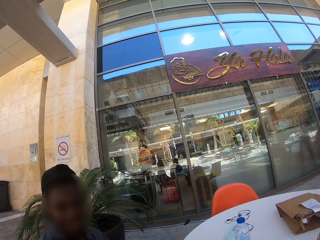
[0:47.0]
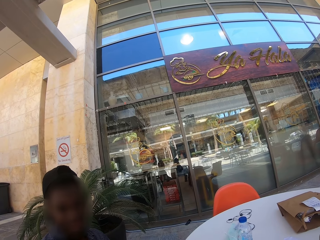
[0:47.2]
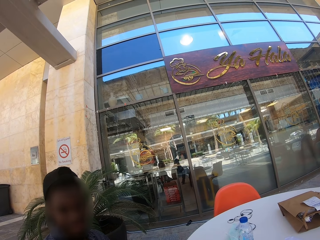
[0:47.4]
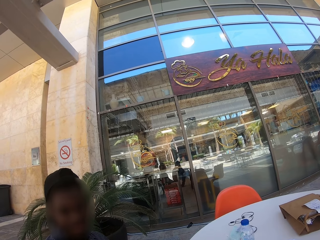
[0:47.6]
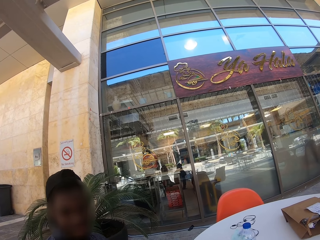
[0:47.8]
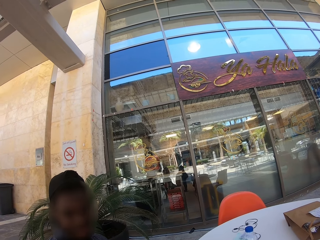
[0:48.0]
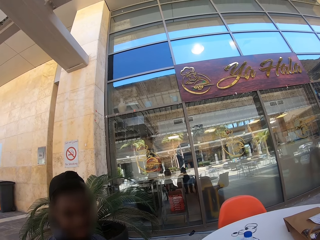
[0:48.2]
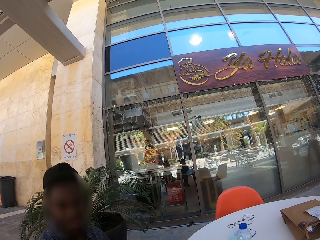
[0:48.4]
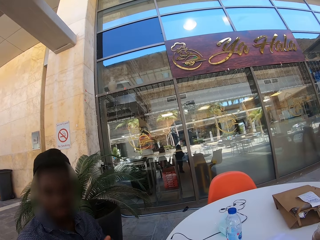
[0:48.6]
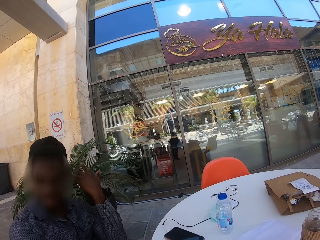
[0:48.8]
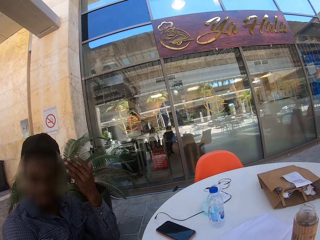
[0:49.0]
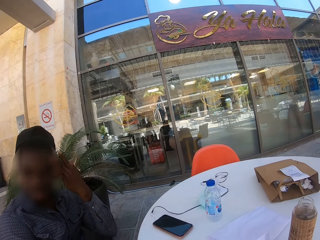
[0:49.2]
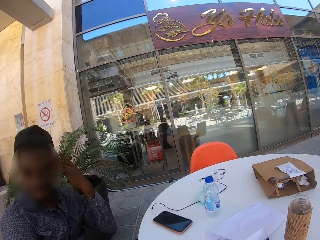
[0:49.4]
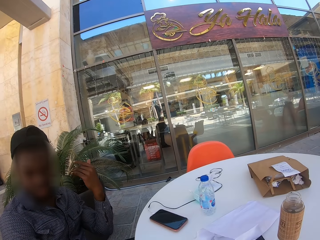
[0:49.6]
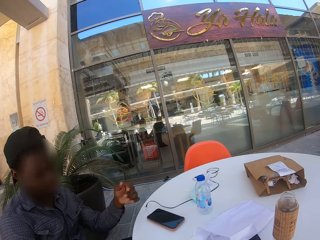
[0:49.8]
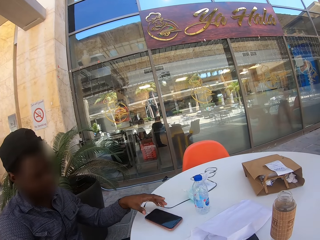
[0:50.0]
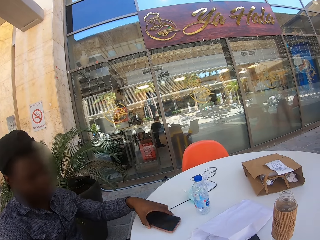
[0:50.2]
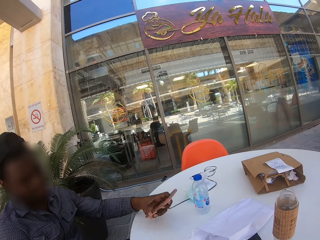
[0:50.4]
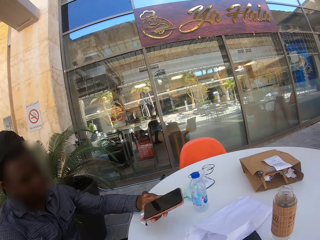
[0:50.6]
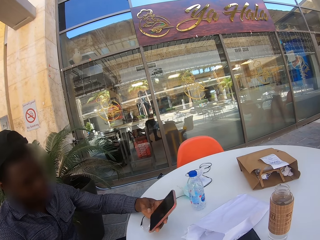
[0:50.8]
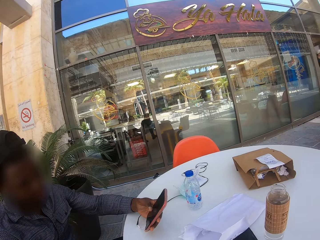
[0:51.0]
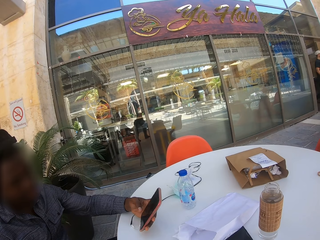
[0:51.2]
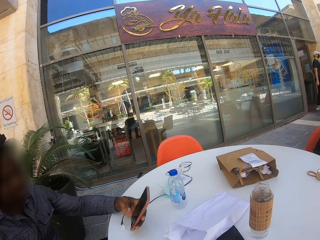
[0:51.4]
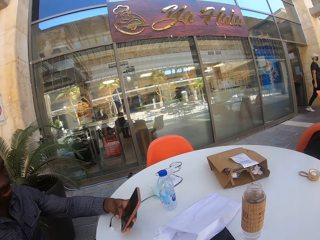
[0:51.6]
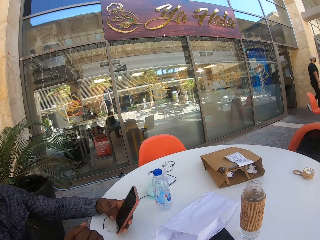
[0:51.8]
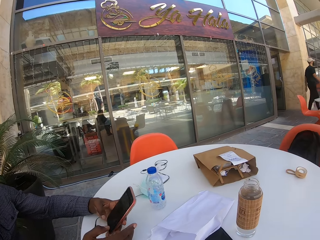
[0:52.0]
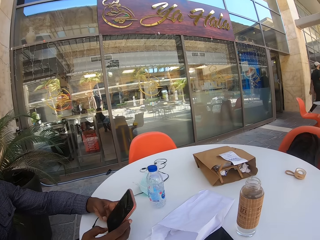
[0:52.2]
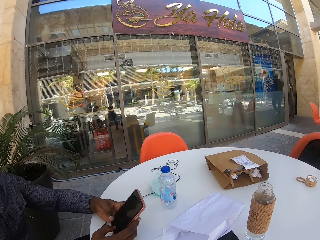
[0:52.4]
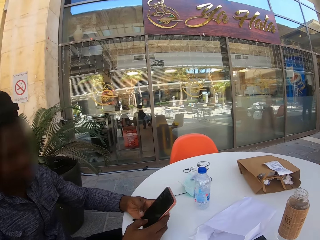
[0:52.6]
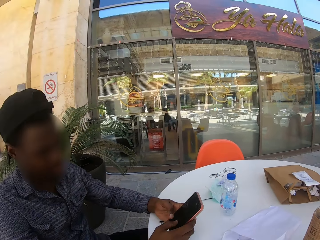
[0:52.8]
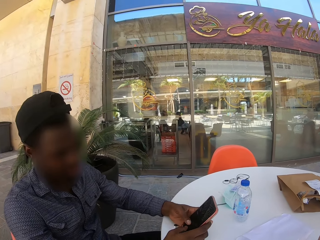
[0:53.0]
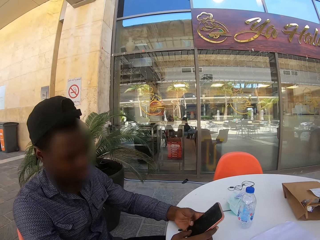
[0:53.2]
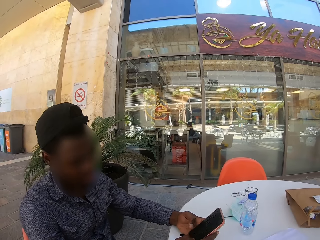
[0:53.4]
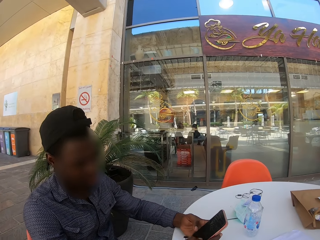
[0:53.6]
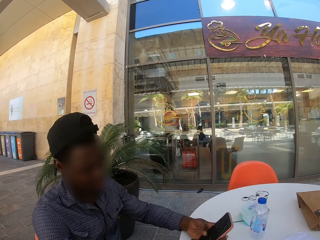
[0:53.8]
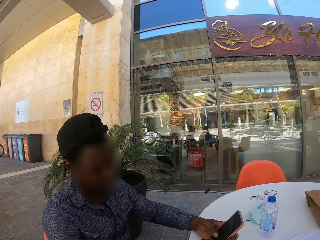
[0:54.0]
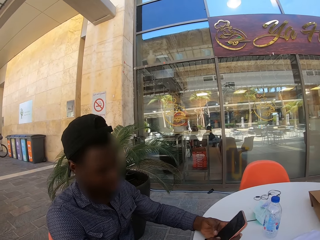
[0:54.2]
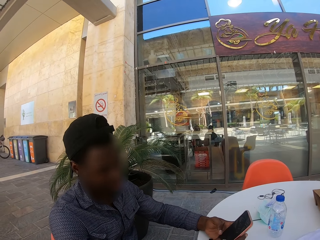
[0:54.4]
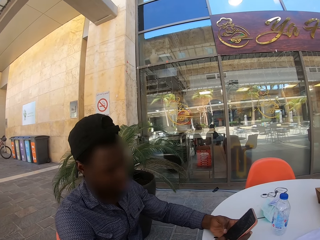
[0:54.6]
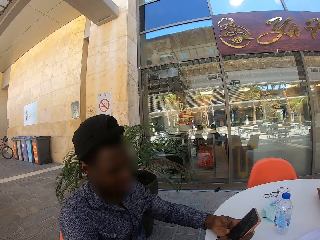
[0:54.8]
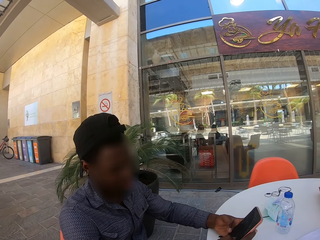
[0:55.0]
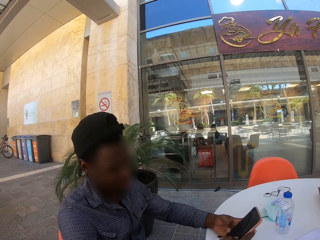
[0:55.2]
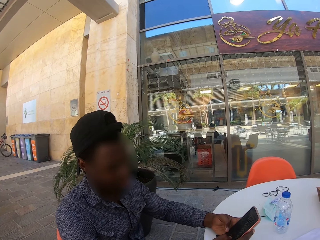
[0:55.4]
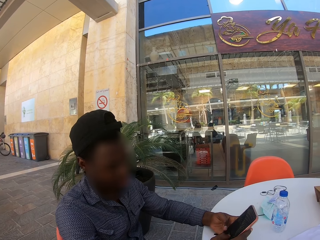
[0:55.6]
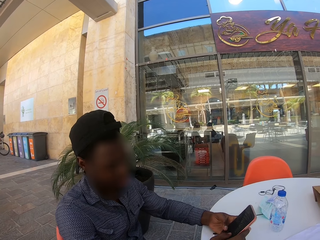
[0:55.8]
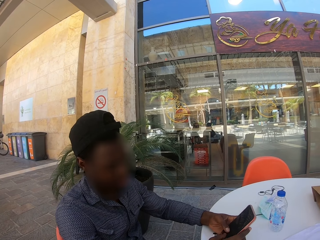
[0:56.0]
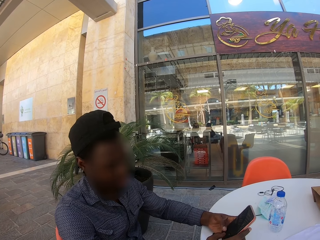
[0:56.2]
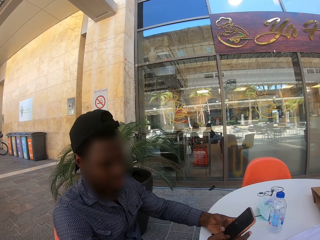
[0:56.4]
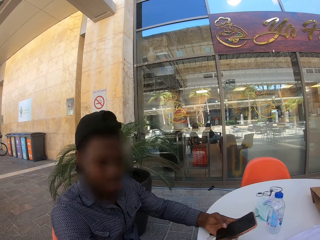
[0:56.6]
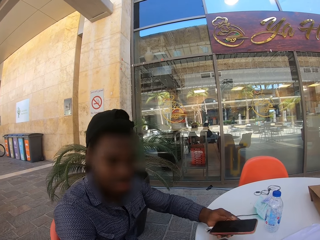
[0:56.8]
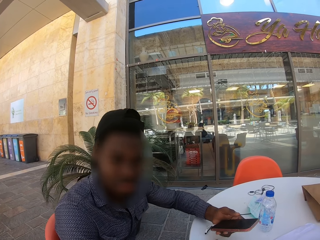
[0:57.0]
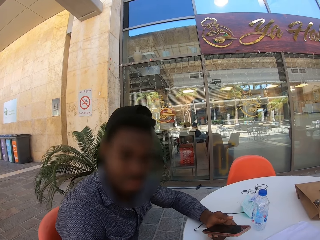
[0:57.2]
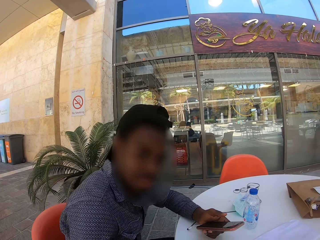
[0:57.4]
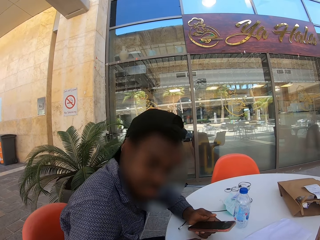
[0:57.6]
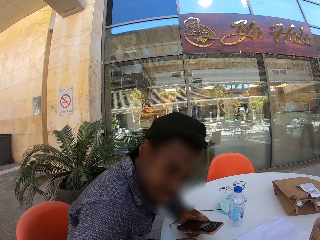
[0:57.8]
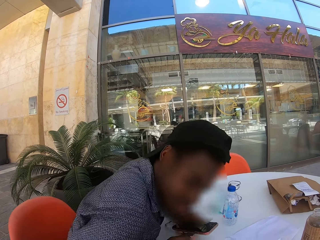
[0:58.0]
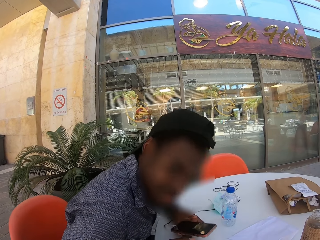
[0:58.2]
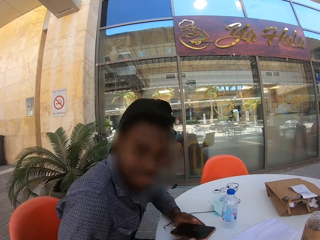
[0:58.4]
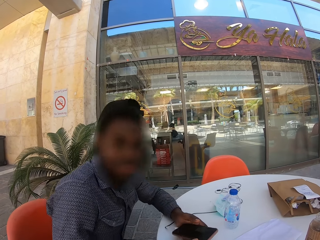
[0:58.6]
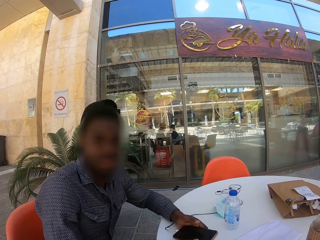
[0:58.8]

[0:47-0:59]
A man picks his phone from the table and uses it while talking. The camera wearer presses the phone.

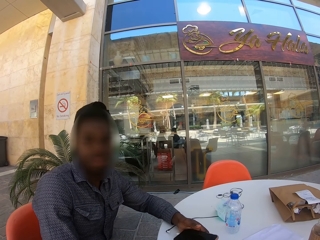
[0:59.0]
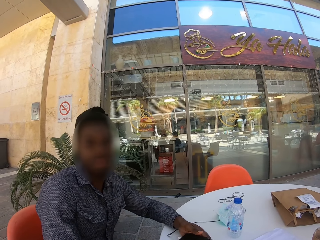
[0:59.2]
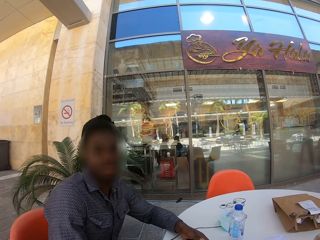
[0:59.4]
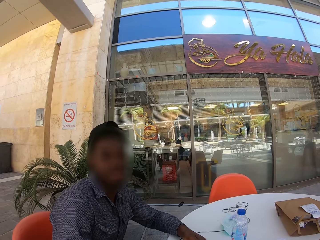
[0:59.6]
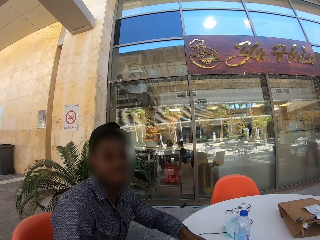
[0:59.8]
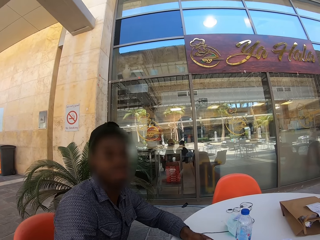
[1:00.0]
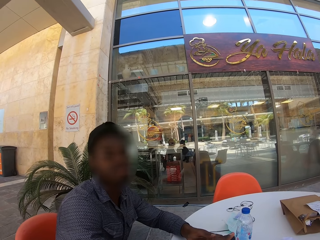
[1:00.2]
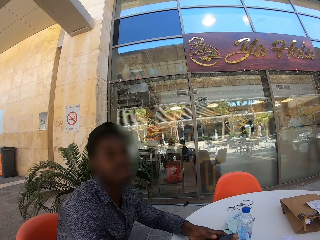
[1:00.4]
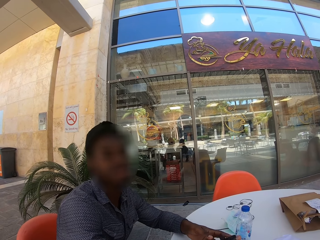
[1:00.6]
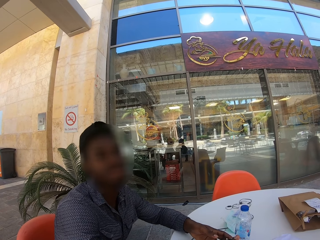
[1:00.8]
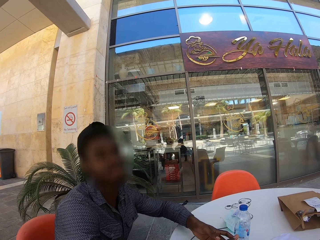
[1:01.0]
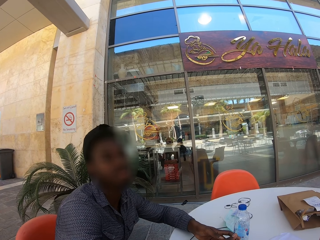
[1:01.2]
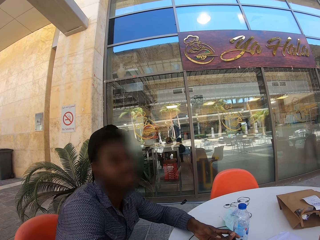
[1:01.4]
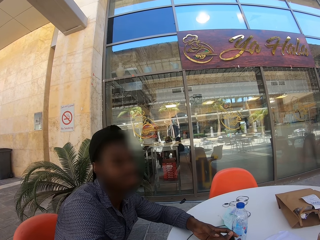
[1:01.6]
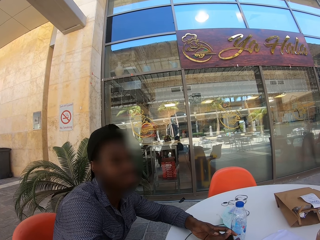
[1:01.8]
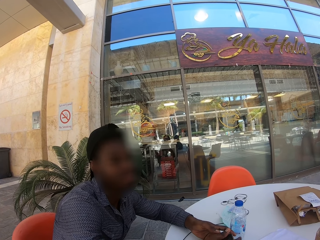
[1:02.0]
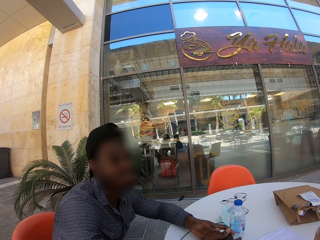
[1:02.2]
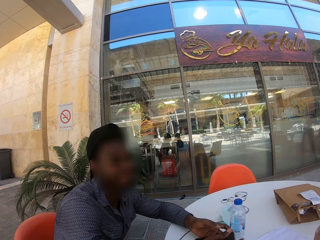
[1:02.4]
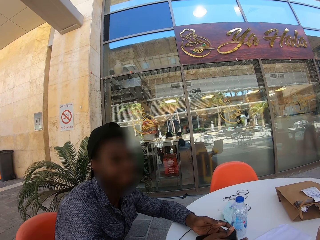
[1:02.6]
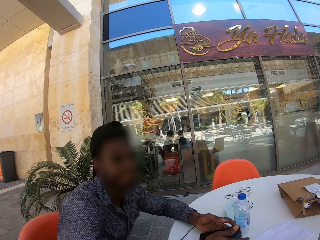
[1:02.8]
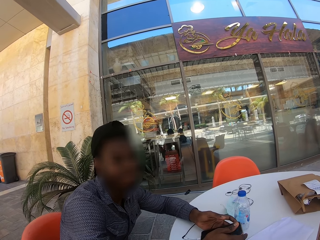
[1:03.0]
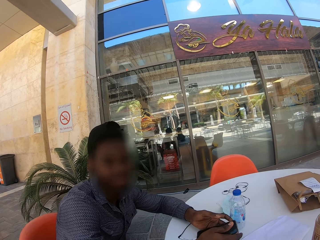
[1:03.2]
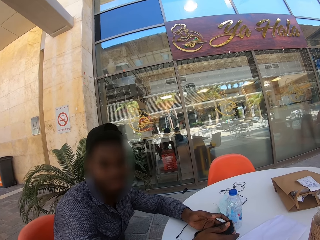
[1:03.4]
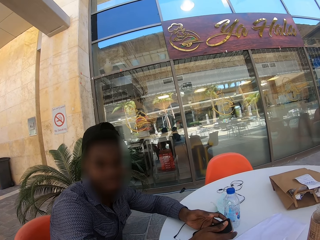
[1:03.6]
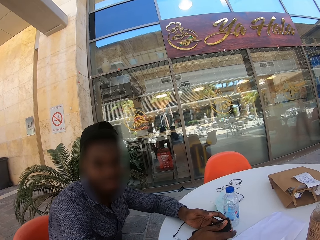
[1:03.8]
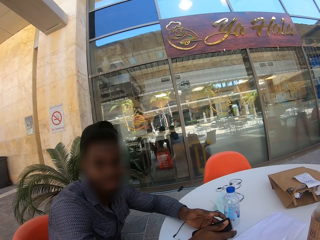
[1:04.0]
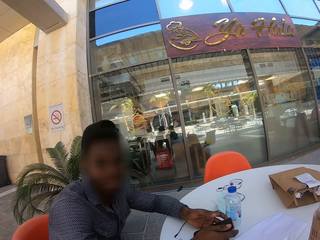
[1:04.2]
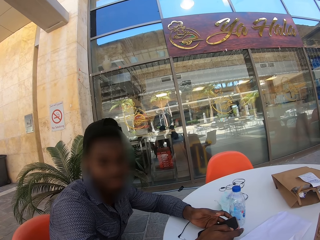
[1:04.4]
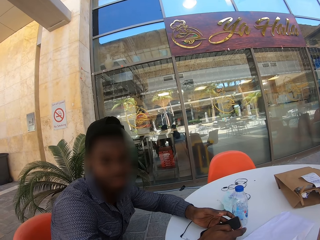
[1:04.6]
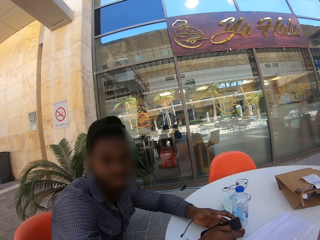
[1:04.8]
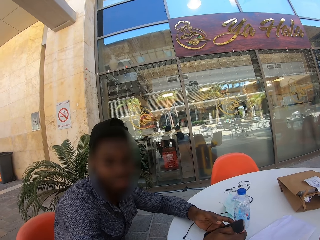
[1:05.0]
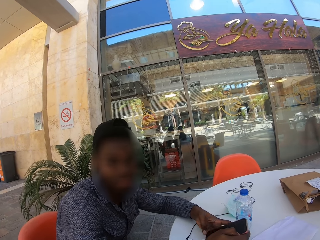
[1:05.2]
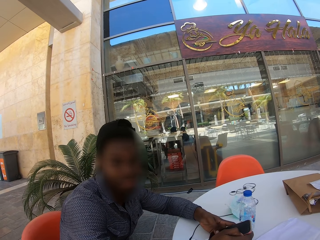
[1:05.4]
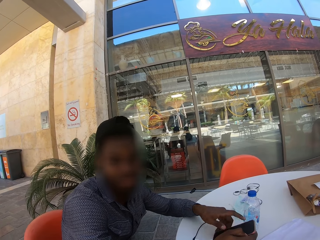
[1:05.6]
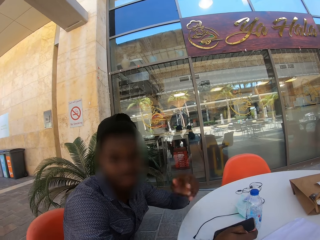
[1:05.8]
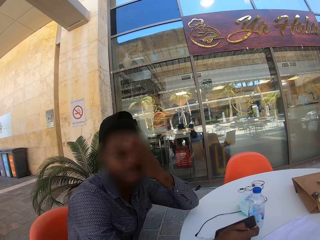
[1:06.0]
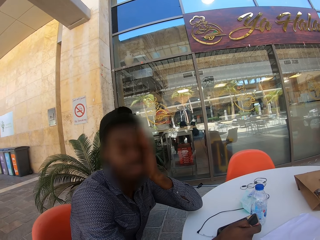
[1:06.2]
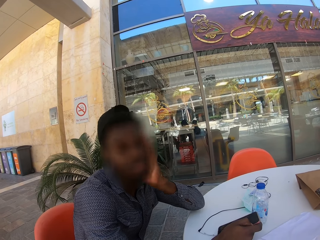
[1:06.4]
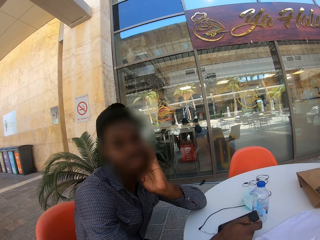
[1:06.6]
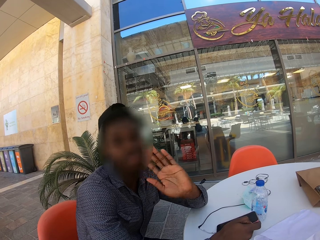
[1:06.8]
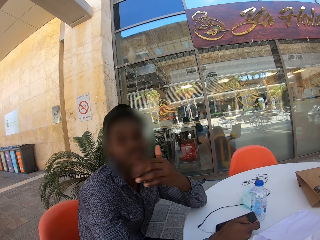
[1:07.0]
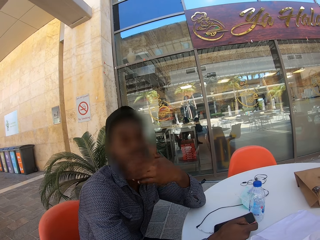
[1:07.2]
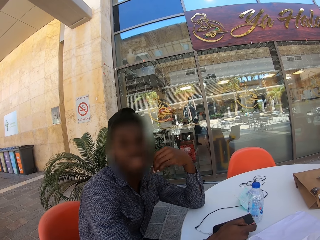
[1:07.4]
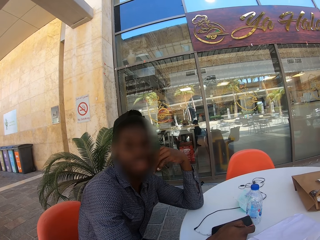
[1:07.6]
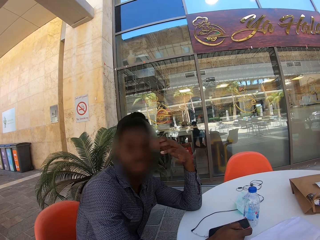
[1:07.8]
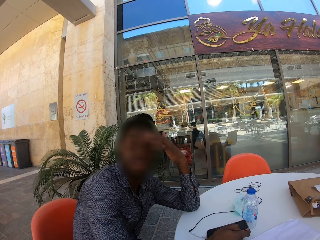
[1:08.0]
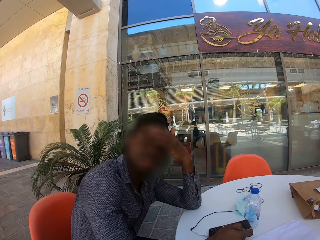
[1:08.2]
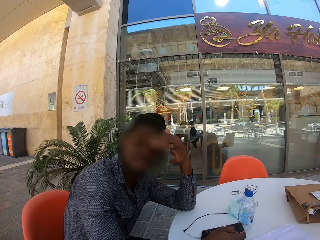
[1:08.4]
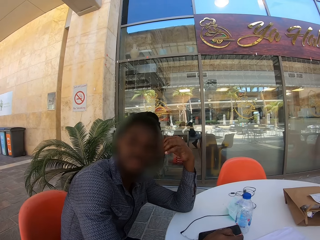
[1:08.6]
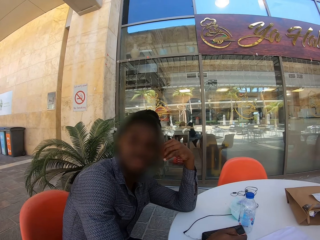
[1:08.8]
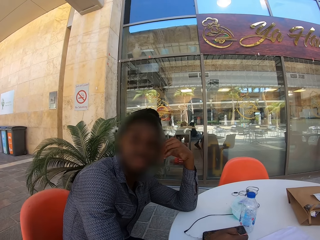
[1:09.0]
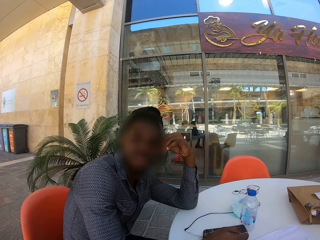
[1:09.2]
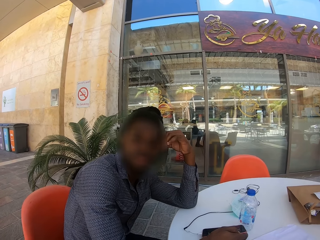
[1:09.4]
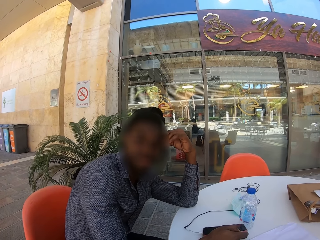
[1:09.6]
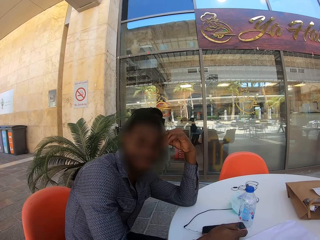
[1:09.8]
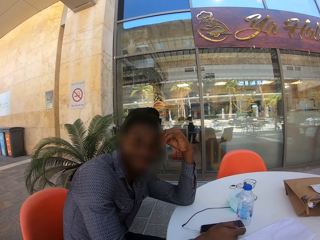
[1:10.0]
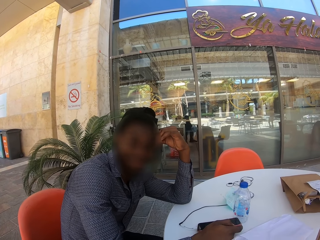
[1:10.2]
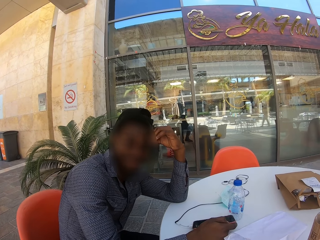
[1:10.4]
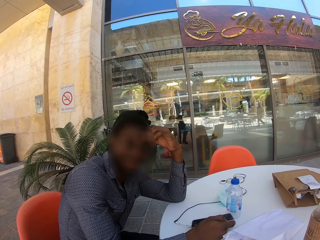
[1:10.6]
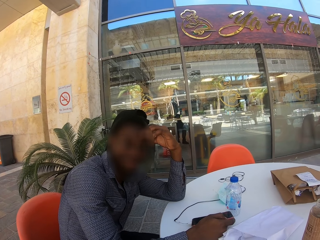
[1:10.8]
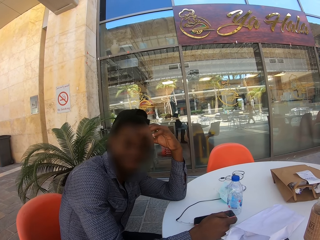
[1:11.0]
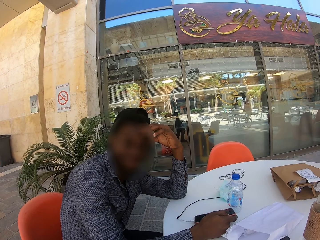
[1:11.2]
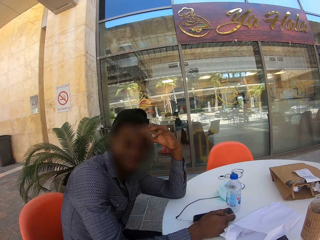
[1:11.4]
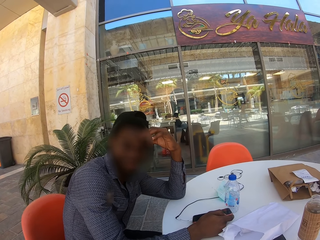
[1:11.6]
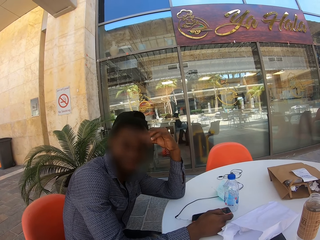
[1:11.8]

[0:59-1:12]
A man touches the face. The man holds the head.
